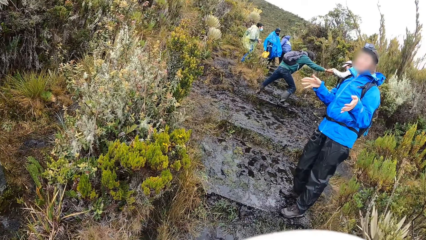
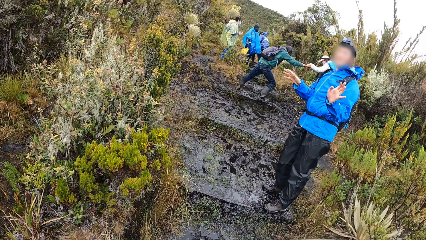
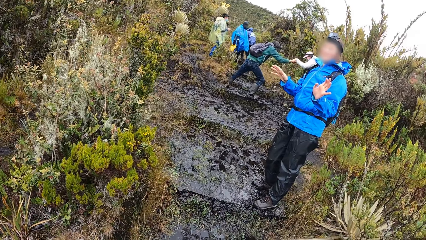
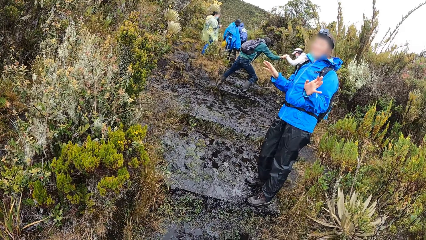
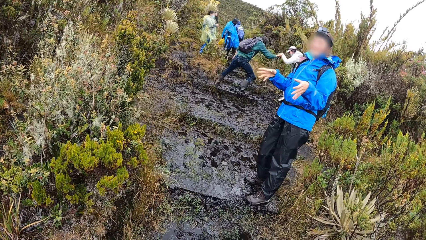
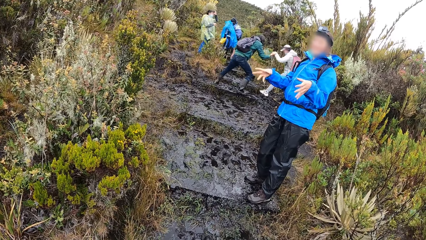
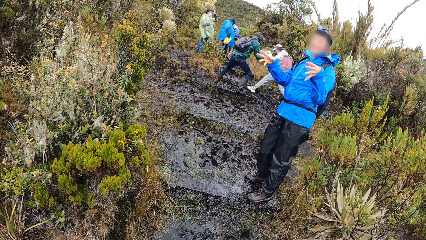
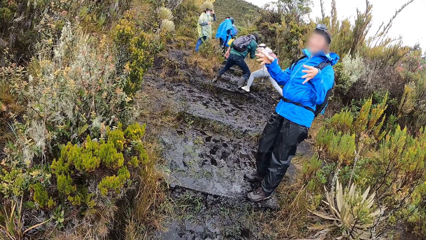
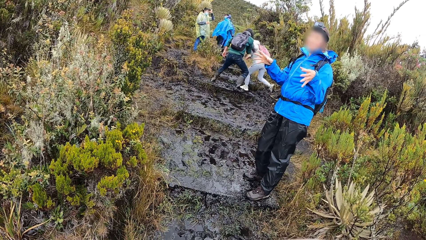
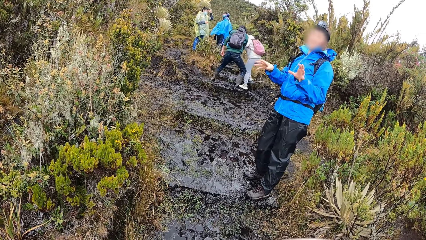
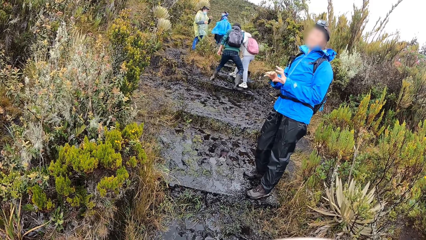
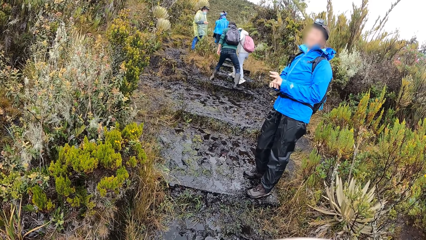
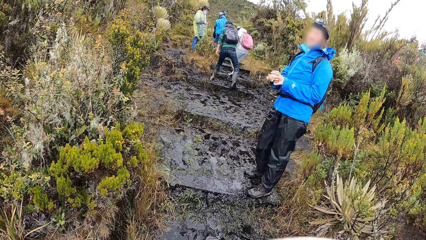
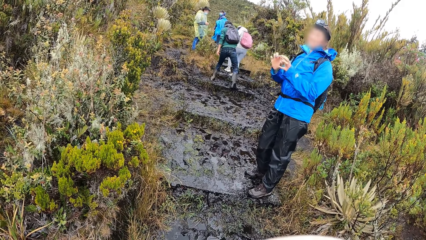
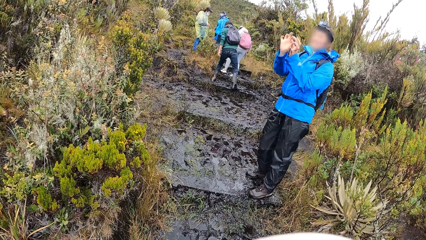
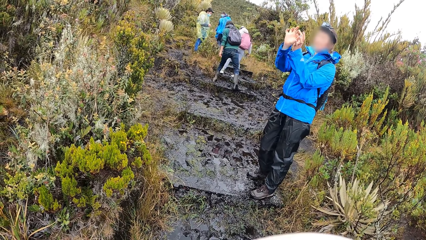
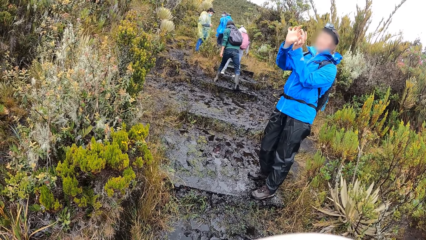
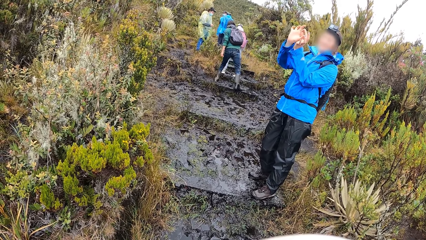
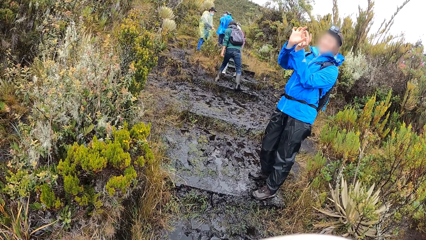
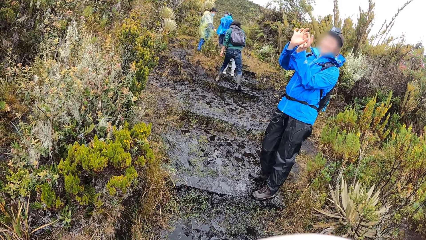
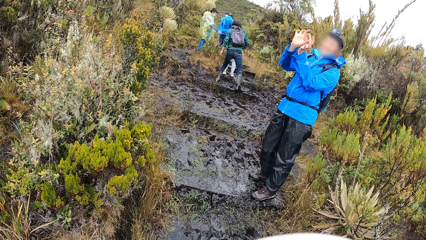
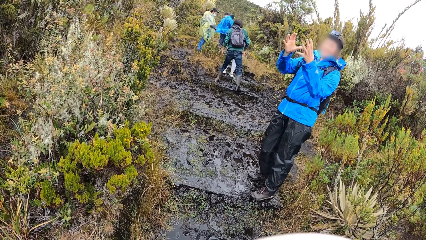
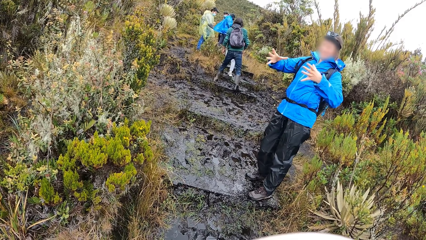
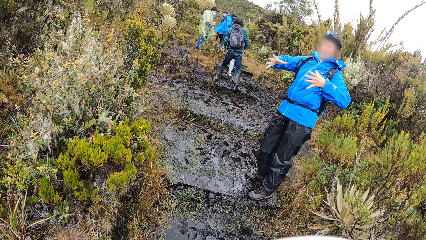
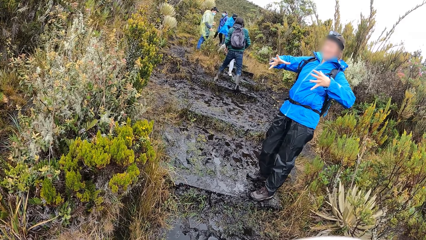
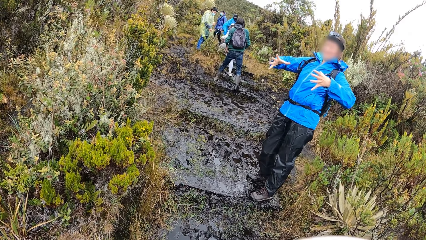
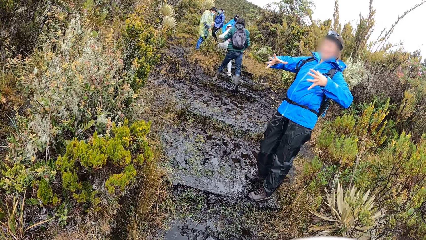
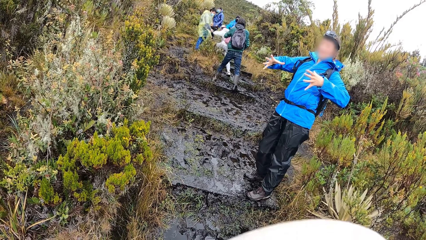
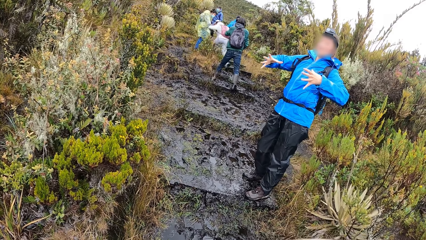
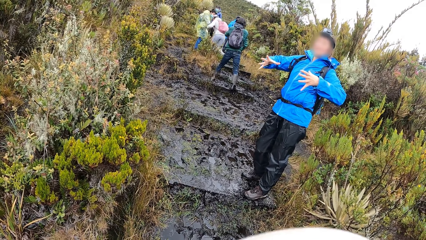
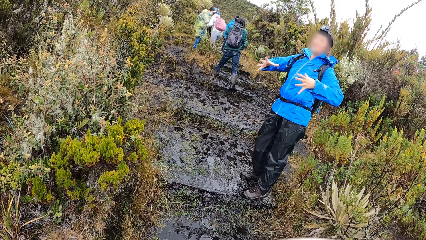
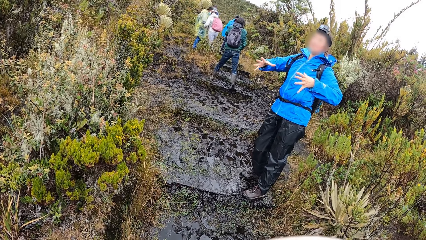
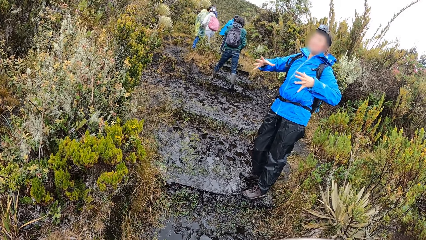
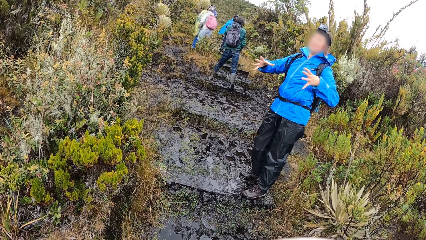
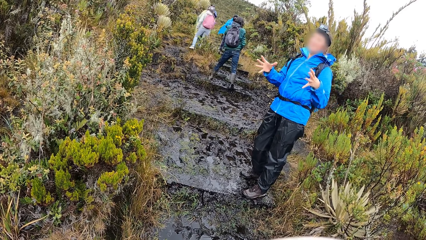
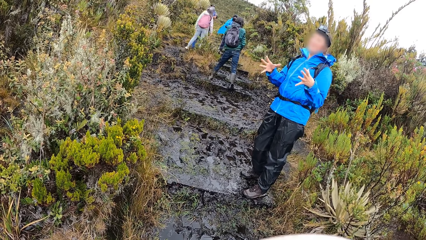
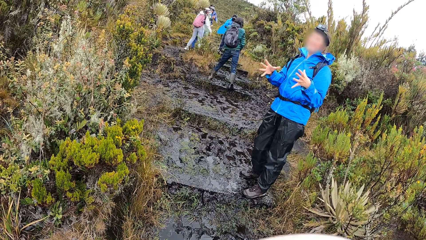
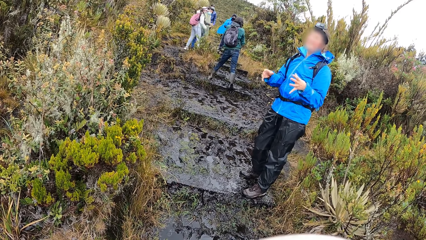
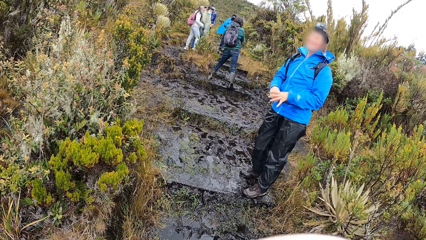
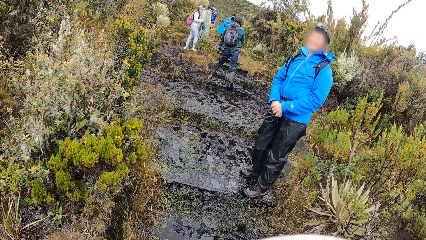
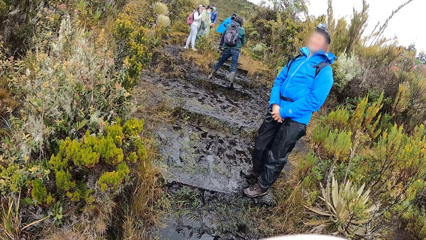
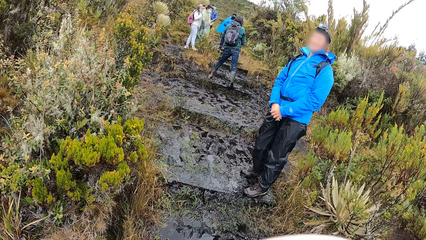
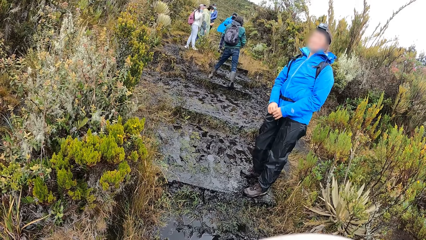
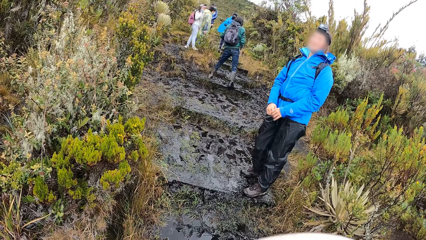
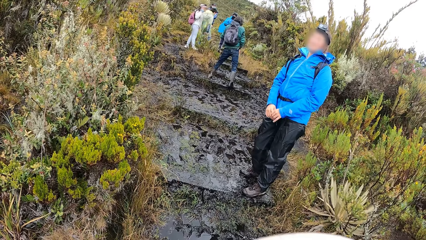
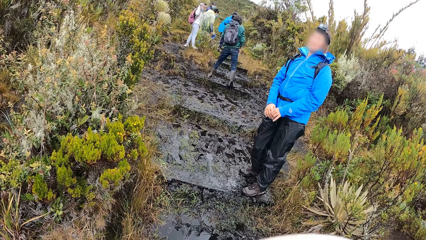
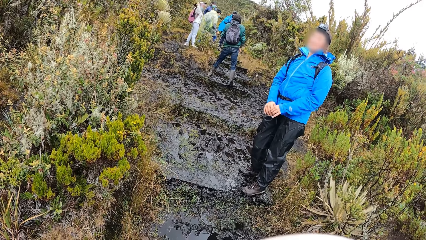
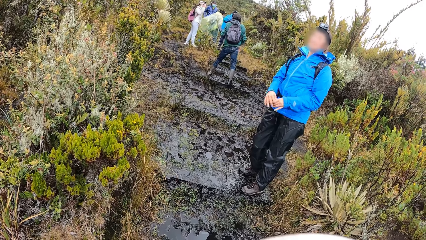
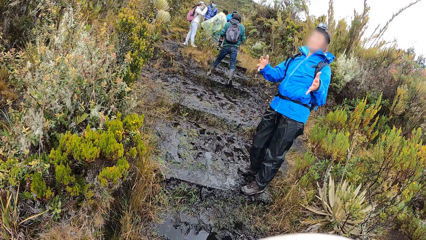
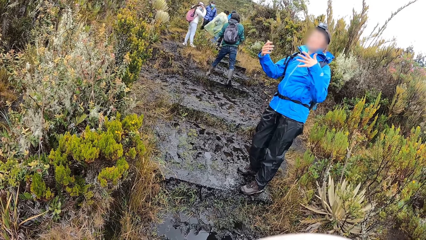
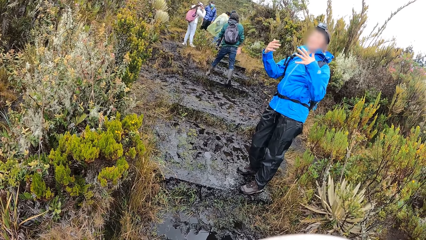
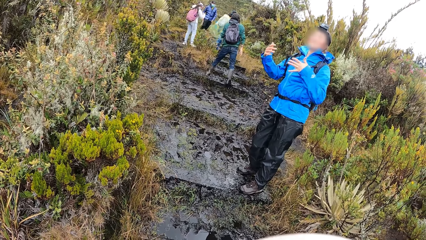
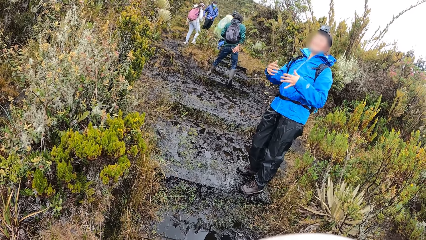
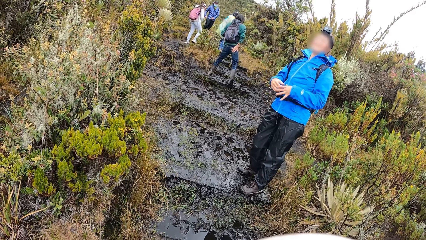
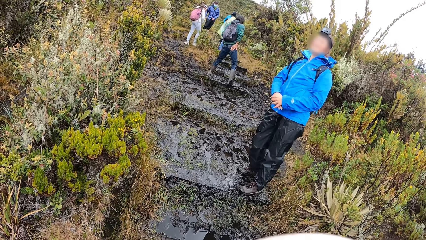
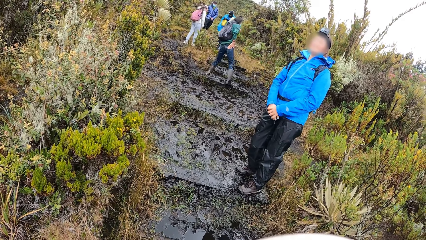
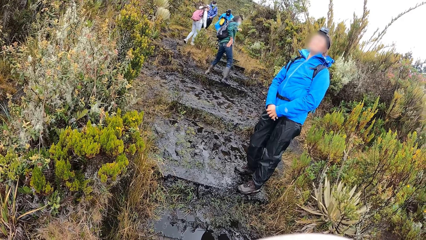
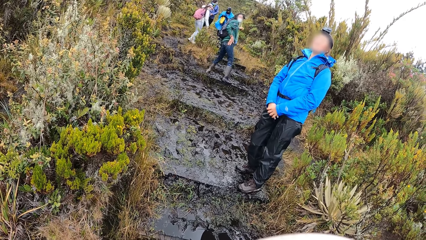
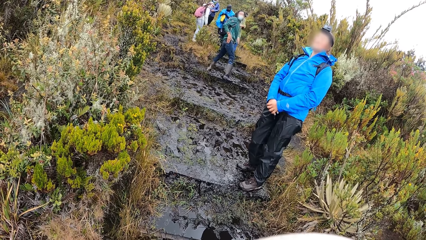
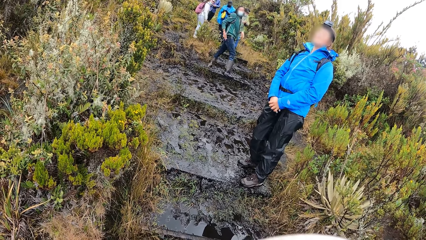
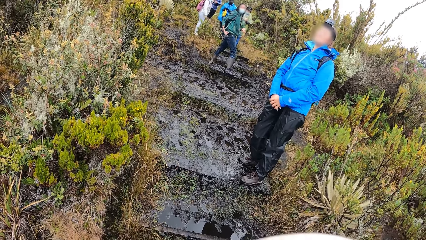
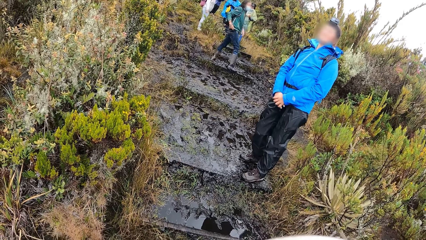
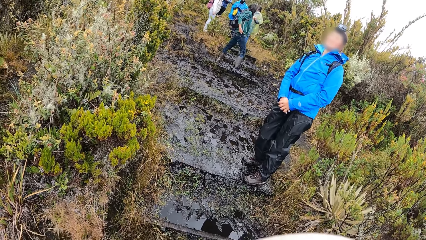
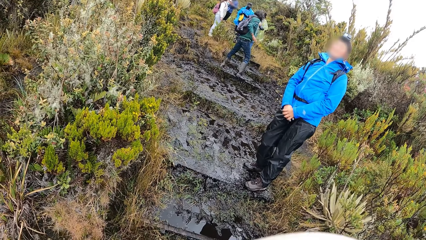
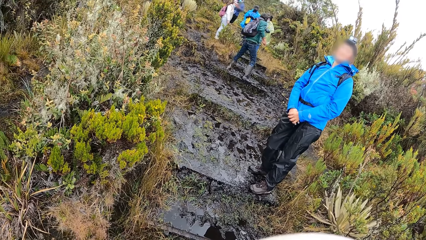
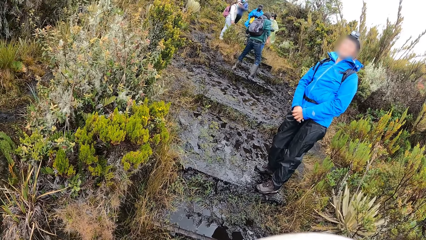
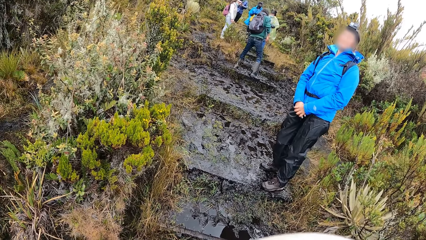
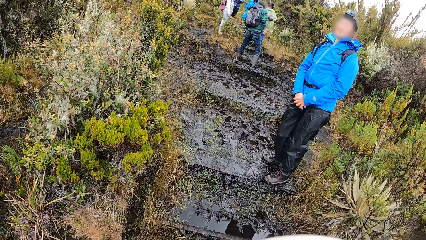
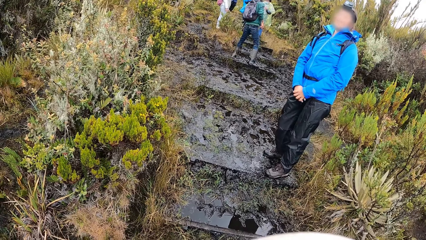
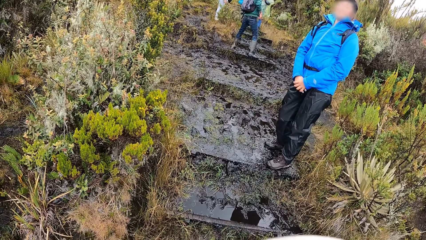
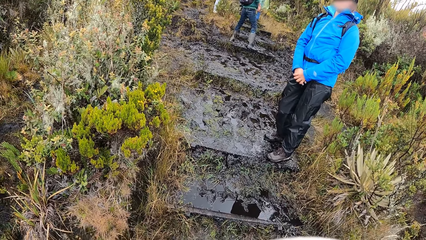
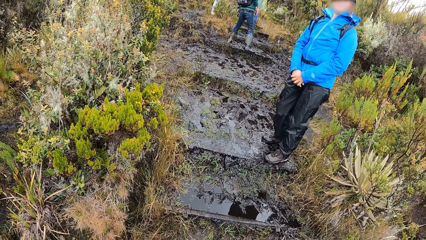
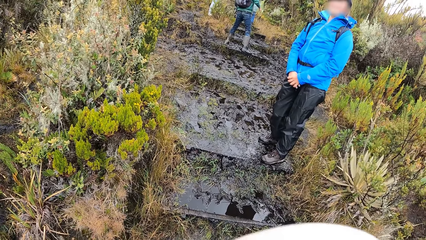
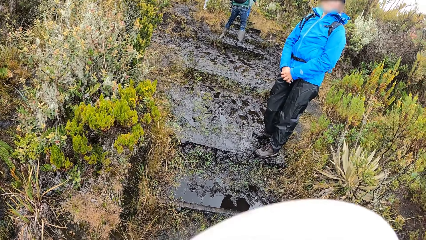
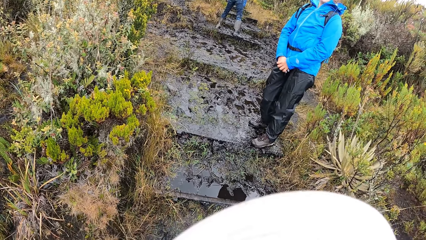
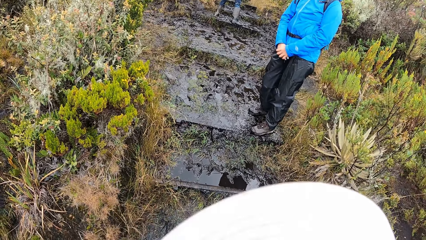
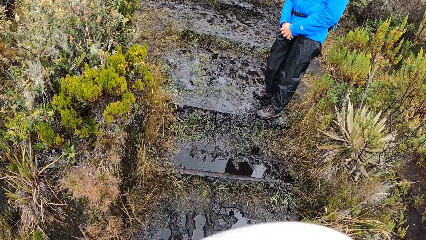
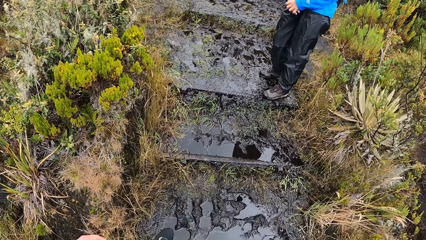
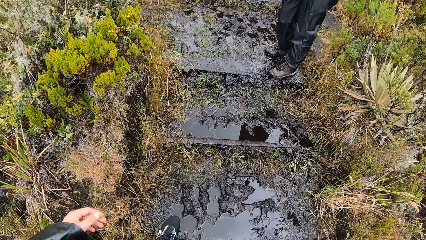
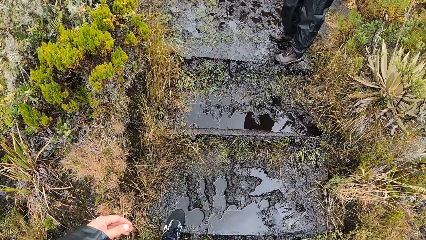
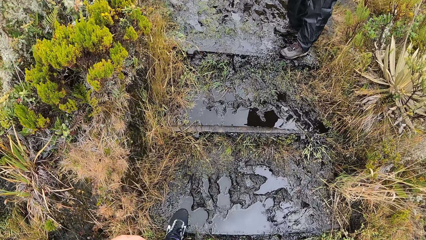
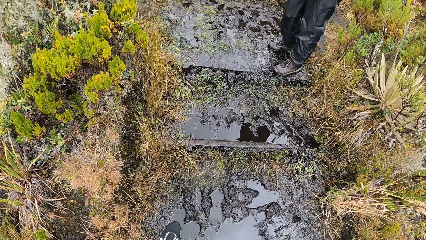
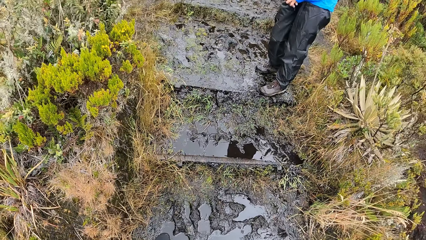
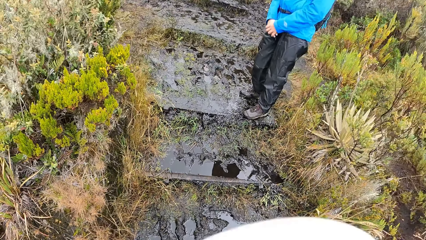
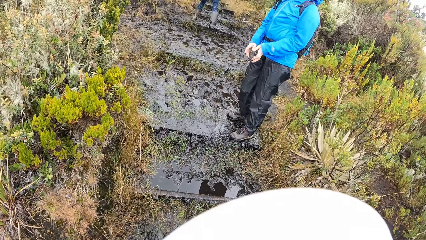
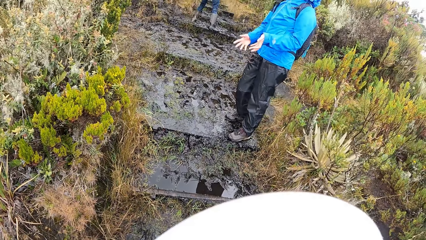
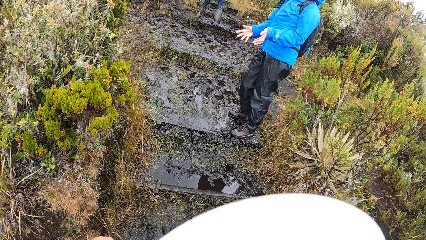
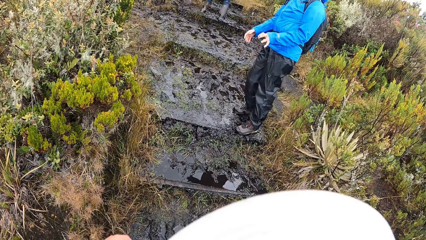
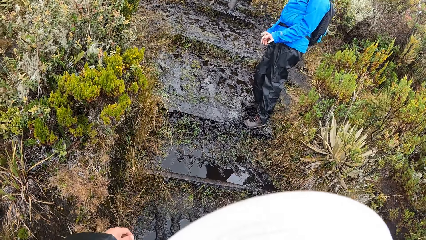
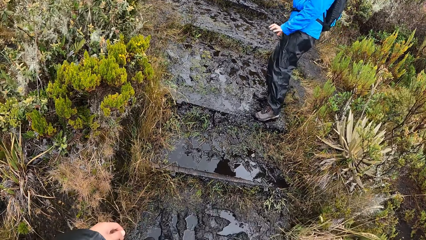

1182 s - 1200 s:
A man converses with the camera wearer. The man moves her hands. Another man holds a woman's hand. The first man holds her hands and demonstrates with her hands. The other man looks at the colleagues. The camera wearer looks at the mud.
